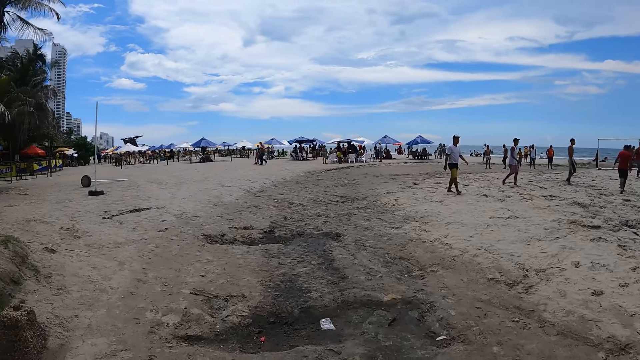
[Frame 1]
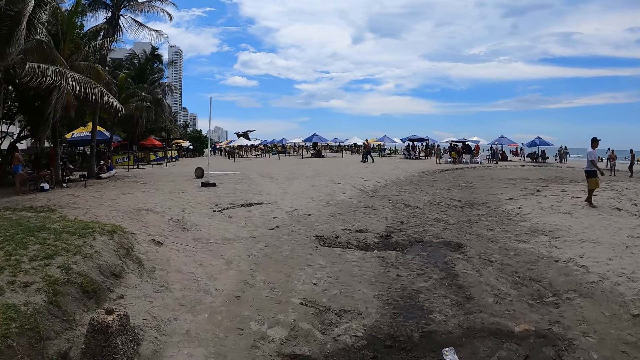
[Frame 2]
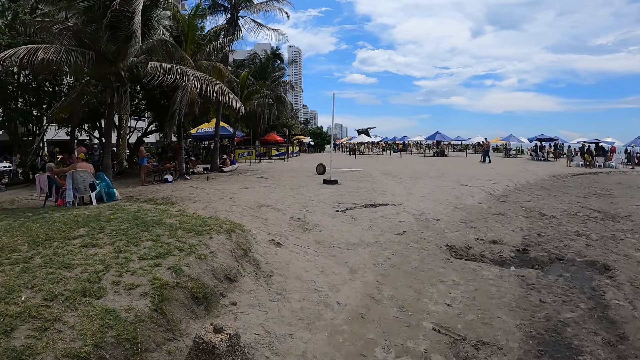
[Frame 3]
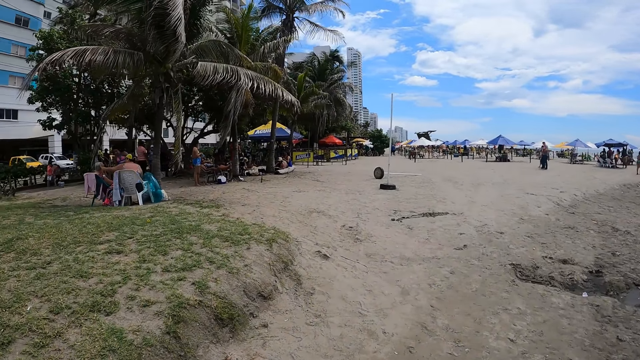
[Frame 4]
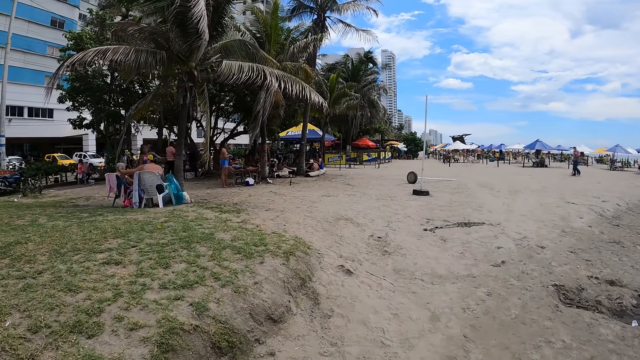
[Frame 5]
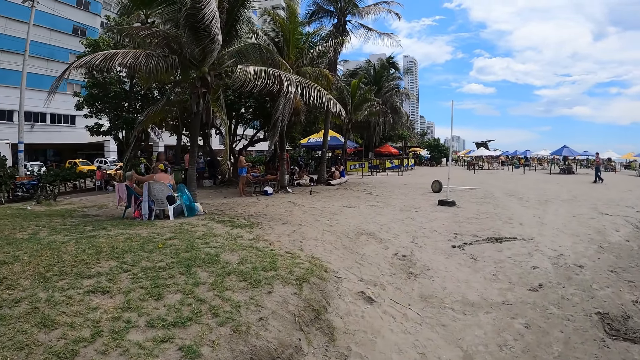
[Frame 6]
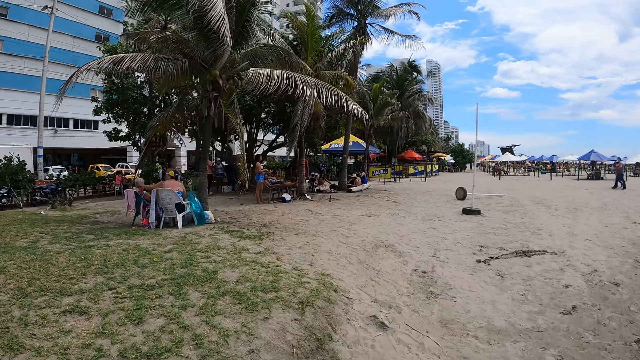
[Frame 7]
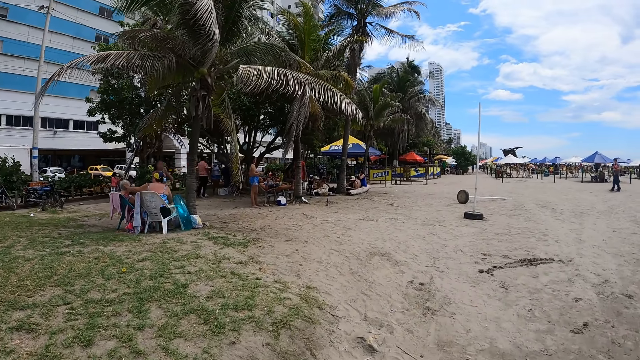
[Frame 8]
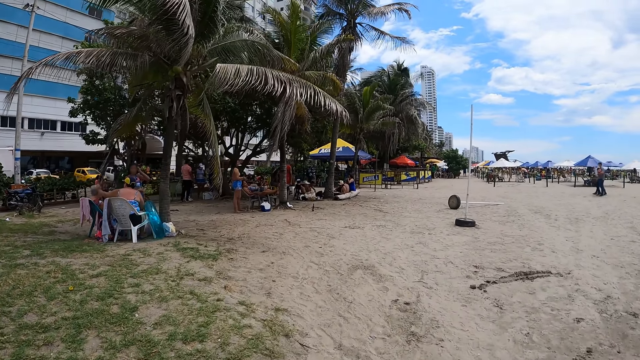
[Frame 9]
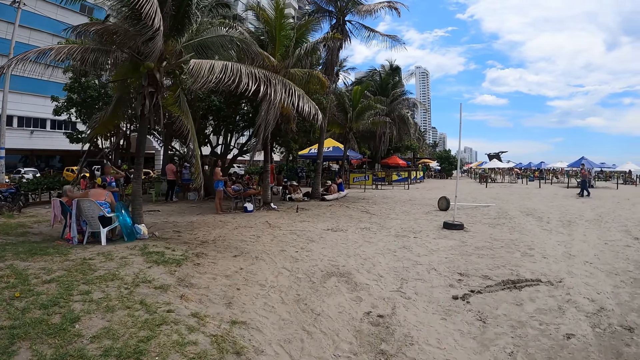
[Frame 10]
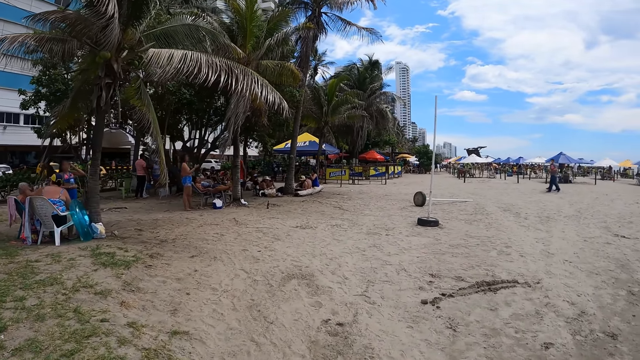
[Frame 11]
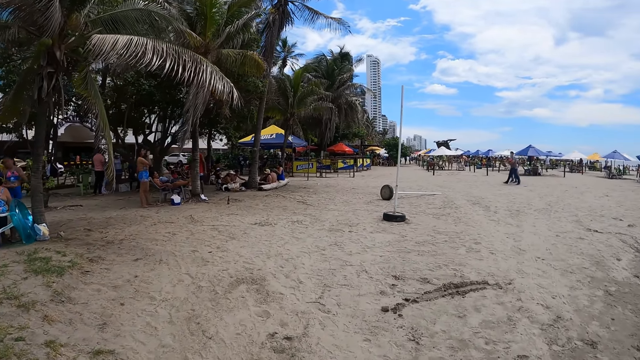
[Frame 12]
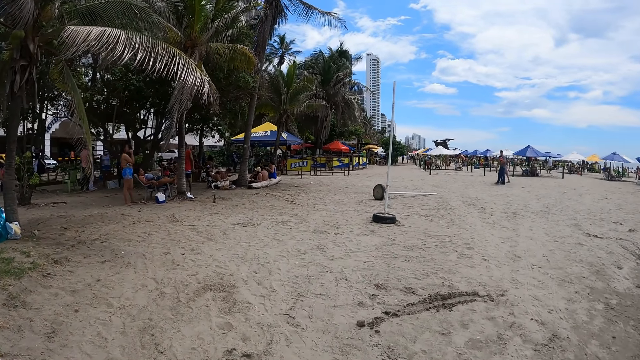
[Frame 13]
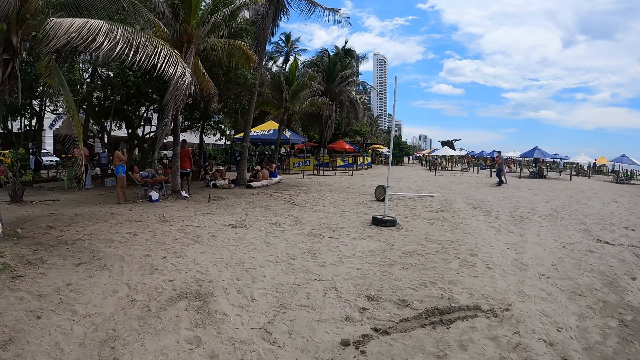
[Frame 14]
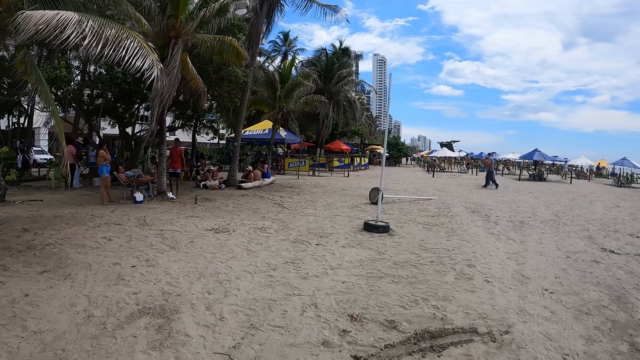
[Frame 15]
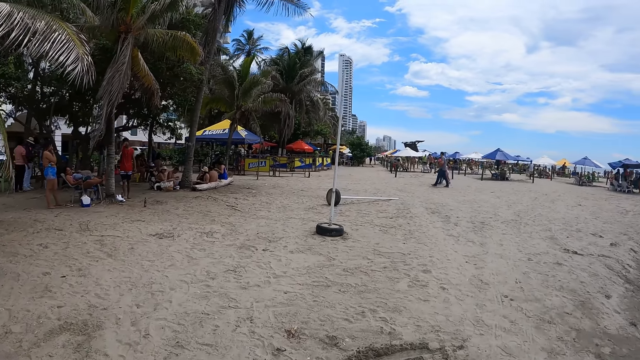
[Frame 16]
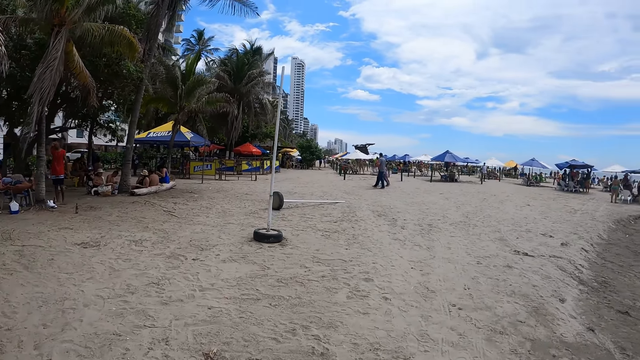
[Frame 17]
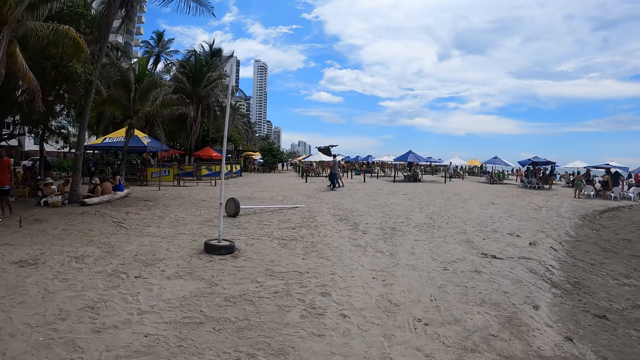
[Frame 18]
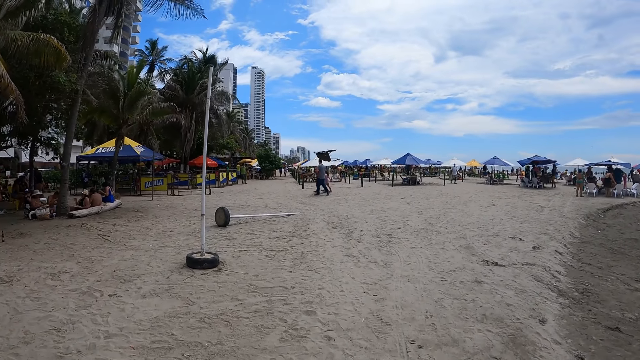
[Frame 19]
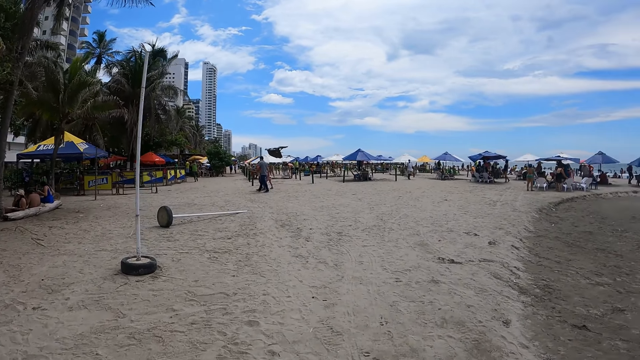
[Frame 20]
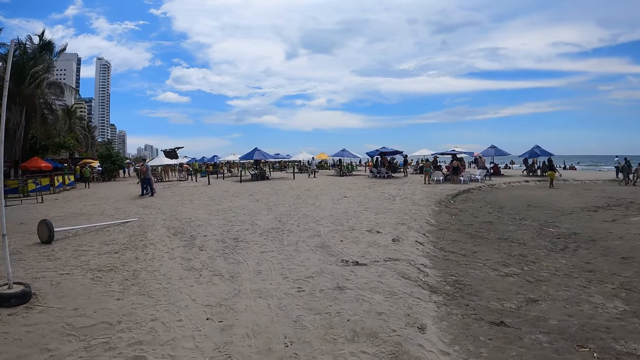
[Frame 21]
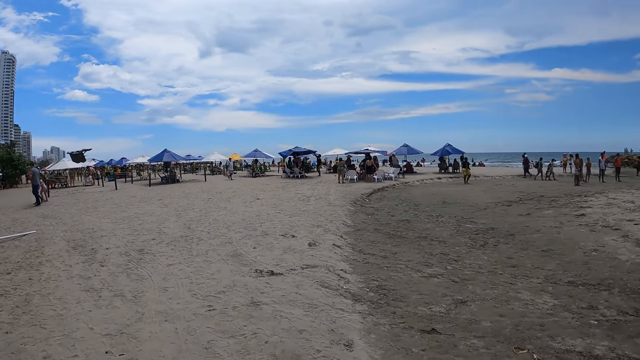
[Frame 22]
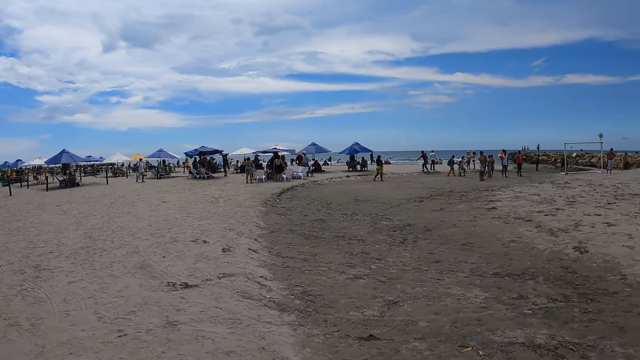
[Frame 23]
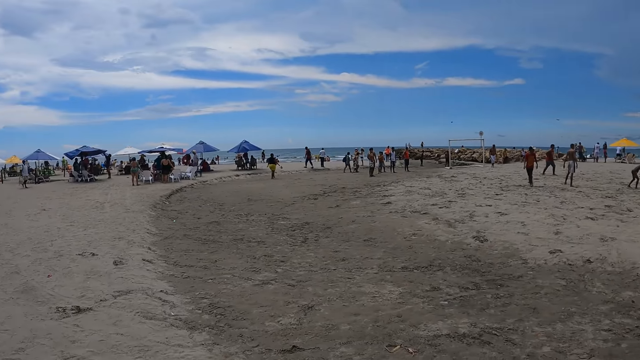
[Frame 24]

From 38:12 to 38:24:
The camera wearer walks around.

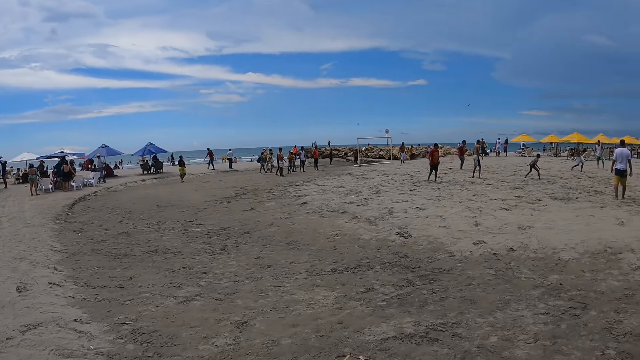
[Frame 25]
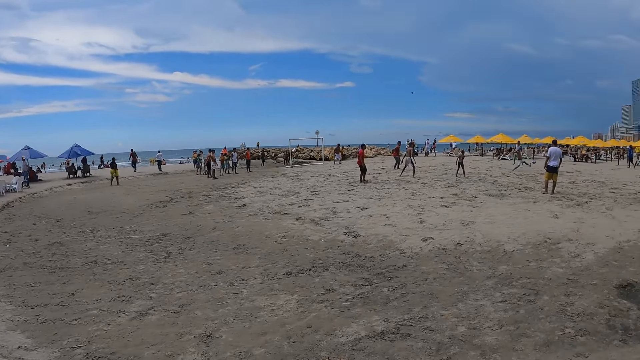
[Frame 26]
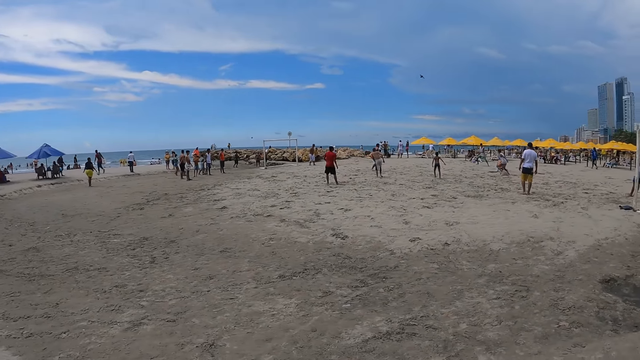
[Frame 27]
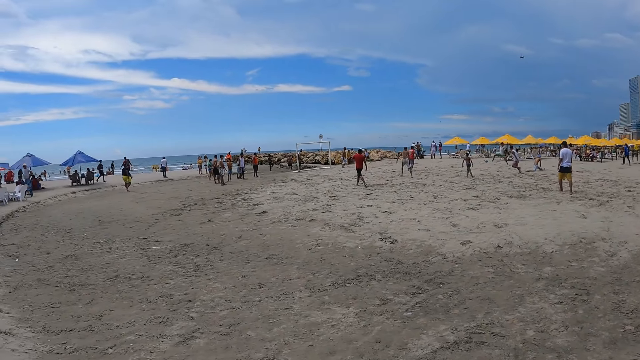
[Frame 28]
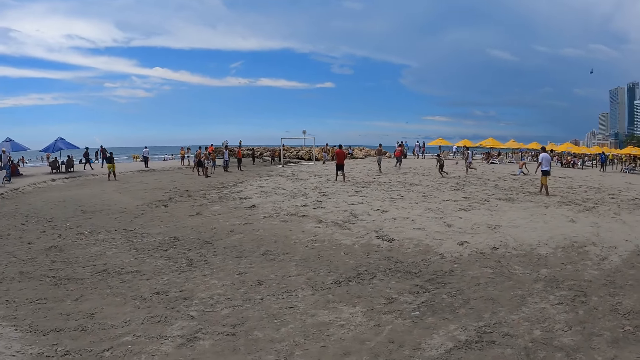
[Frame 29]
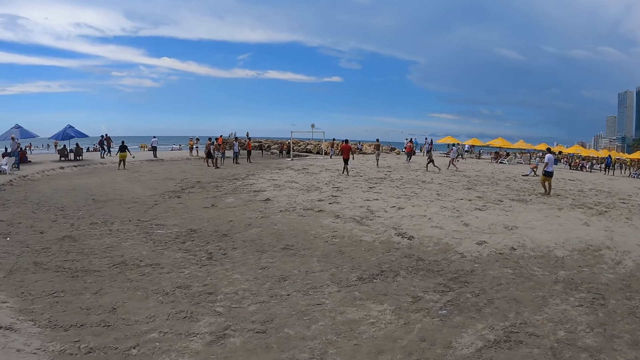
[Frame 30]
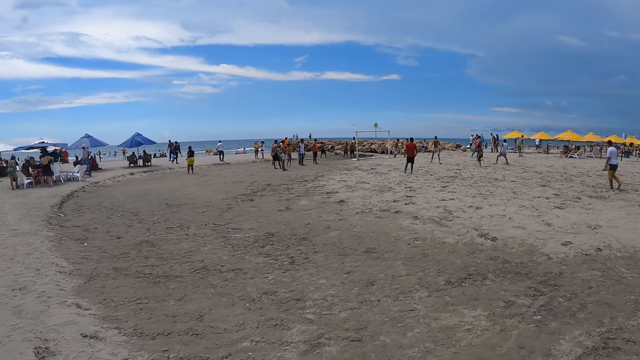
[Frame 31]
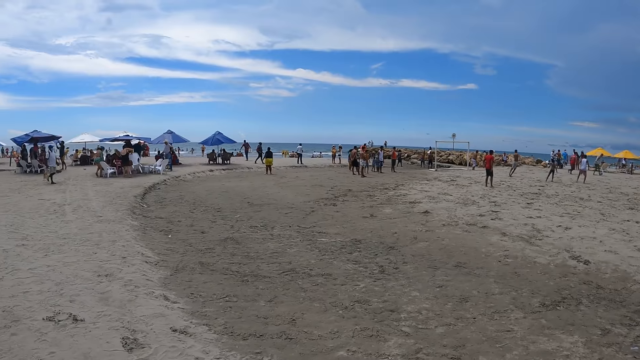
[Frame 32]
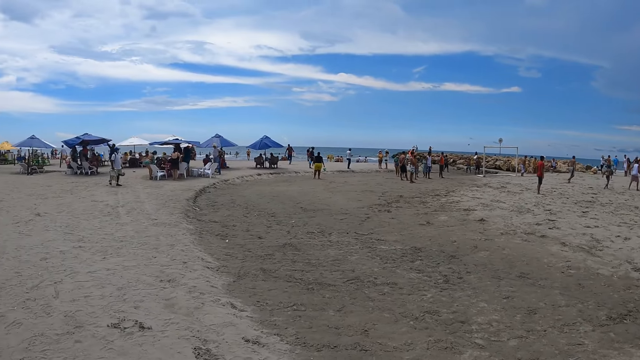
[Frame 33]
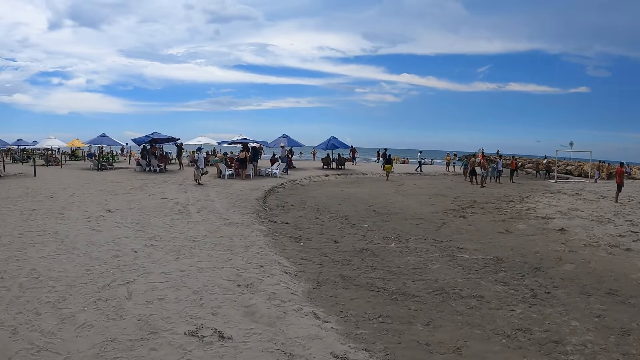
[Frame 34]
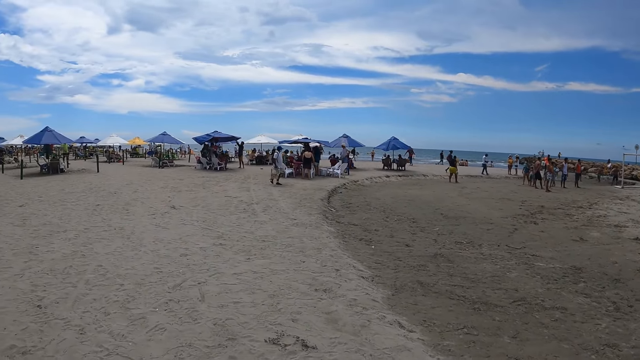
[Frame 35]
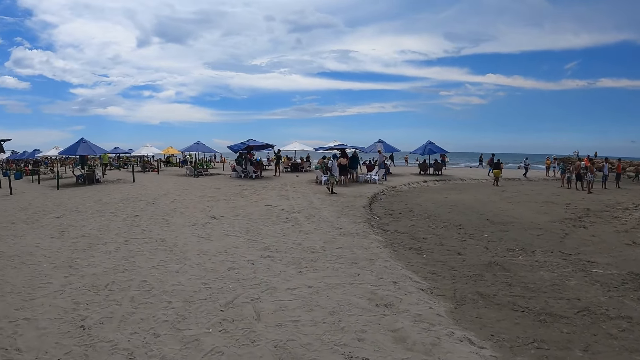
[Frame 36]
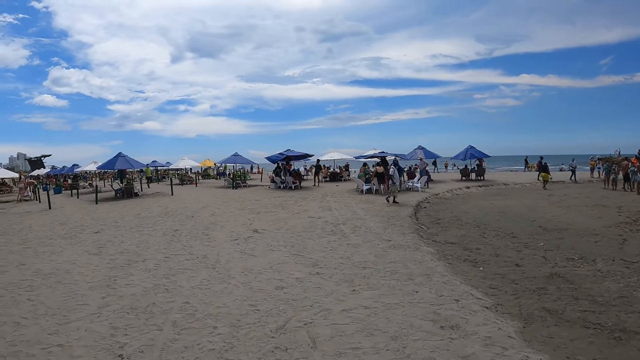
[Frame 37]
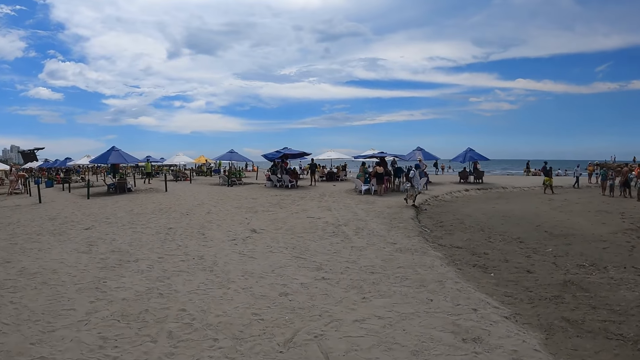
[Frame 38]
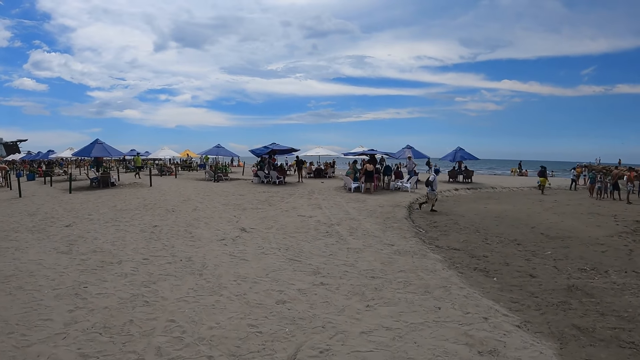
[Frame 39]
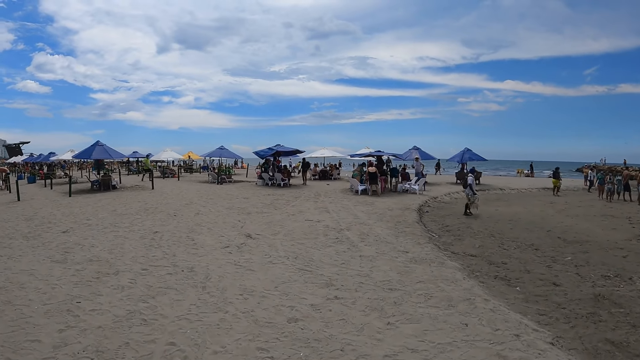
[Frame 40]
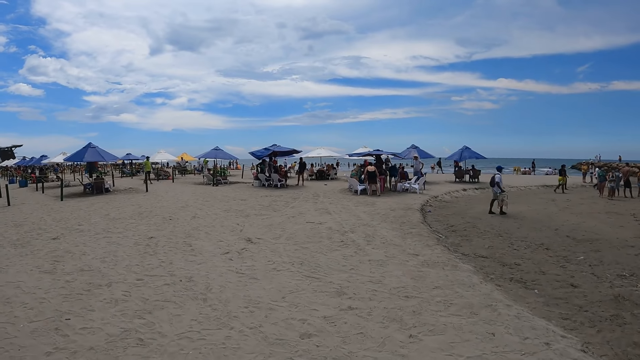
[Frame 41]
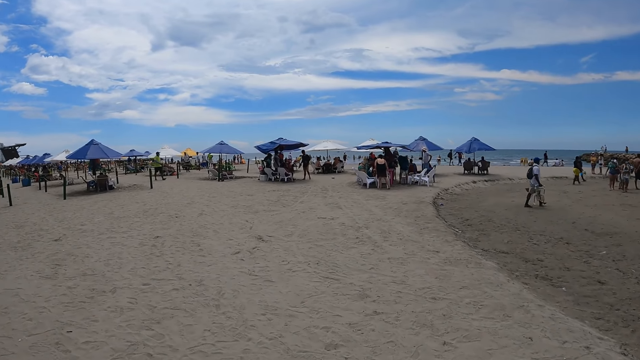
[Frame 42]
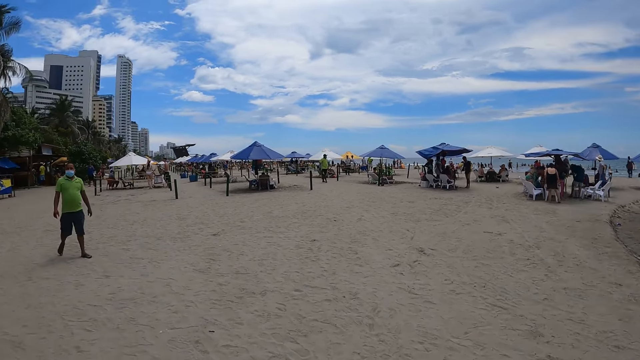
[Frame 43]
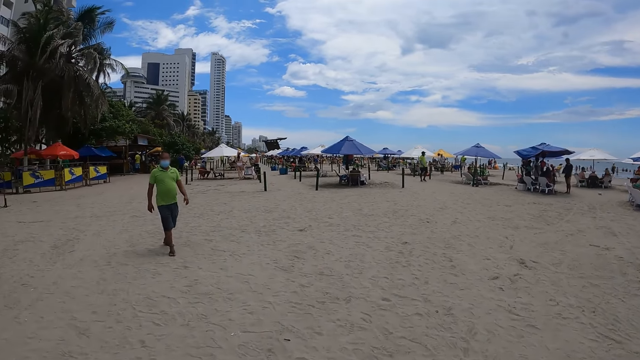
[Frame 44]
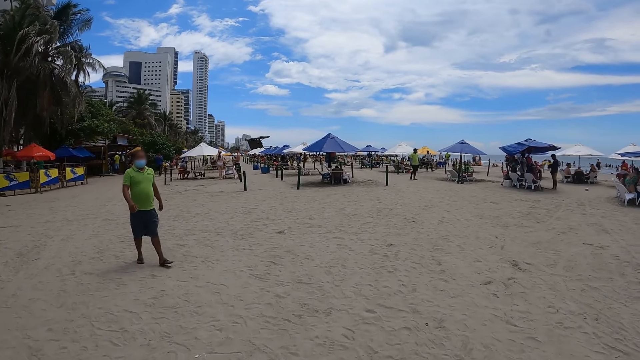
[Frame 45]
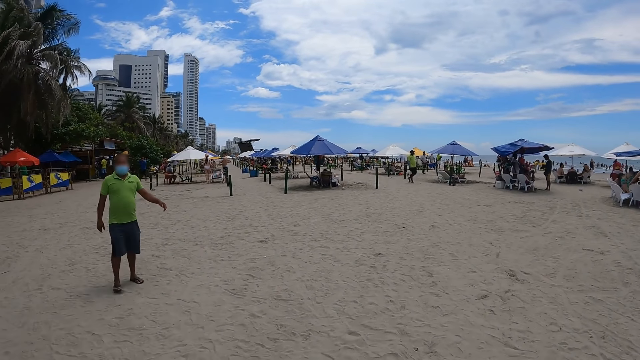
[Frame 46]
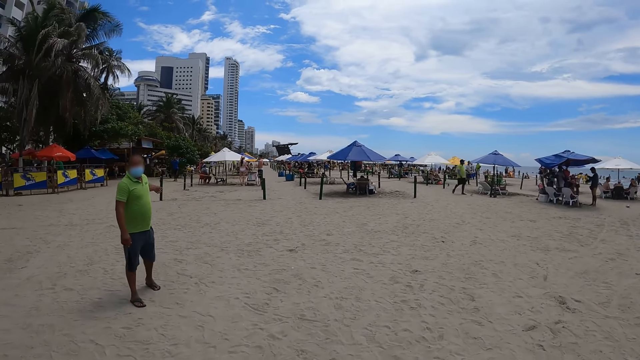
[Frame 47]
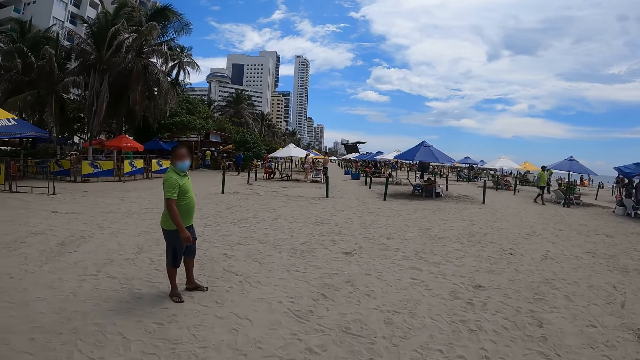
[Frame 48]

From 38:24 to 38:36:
A man walks around.
